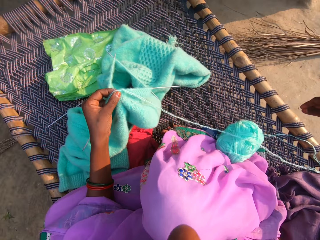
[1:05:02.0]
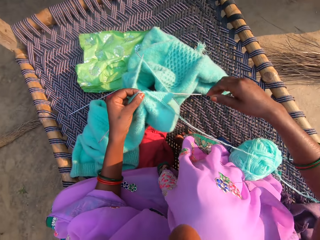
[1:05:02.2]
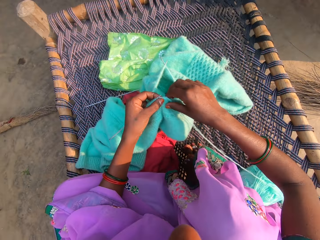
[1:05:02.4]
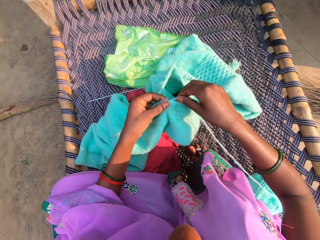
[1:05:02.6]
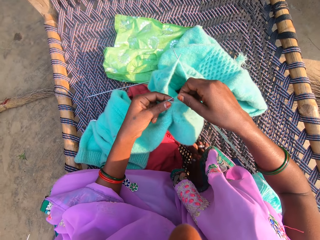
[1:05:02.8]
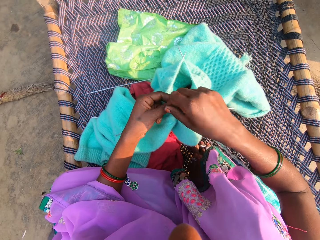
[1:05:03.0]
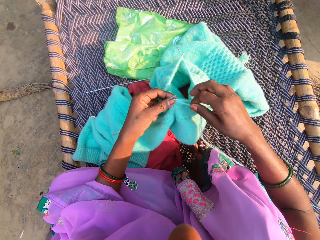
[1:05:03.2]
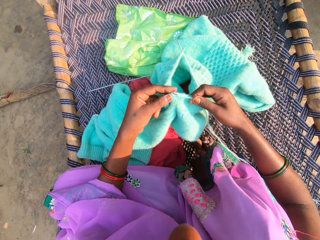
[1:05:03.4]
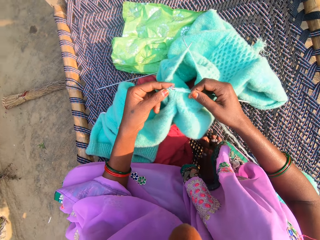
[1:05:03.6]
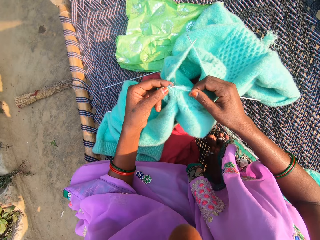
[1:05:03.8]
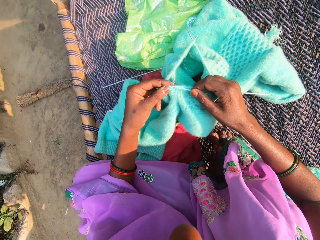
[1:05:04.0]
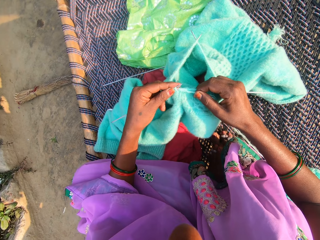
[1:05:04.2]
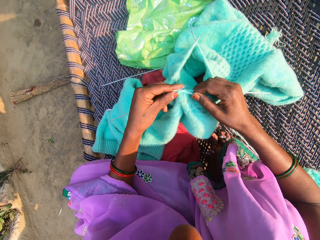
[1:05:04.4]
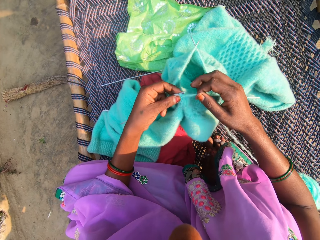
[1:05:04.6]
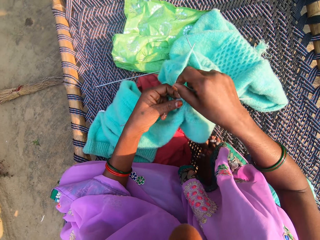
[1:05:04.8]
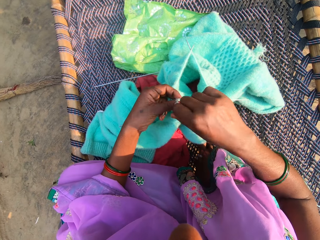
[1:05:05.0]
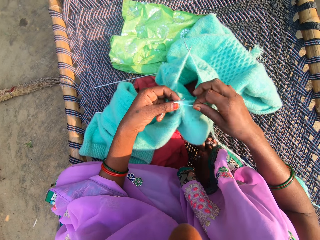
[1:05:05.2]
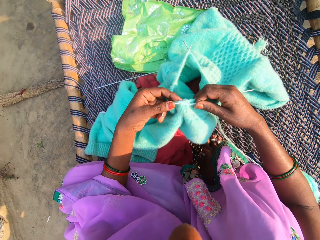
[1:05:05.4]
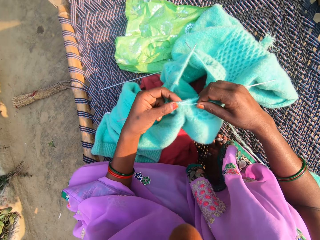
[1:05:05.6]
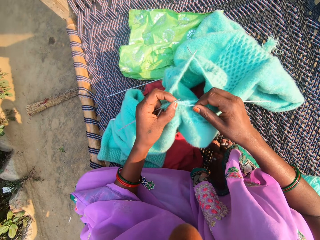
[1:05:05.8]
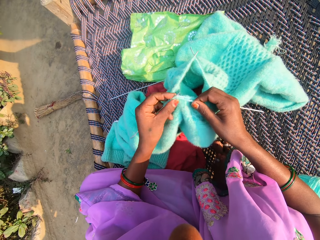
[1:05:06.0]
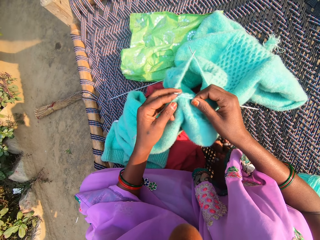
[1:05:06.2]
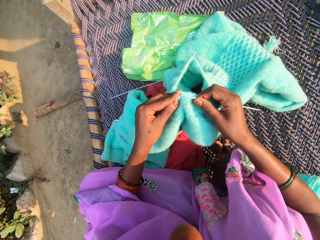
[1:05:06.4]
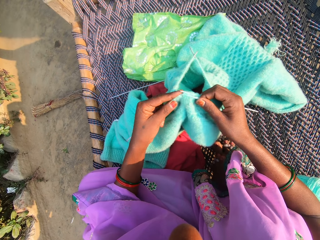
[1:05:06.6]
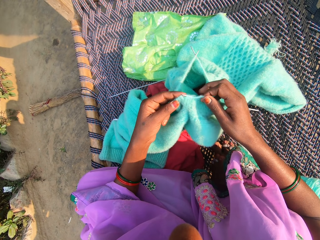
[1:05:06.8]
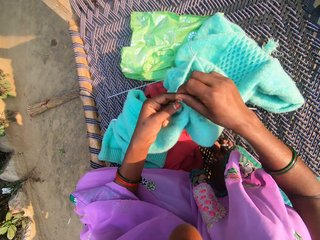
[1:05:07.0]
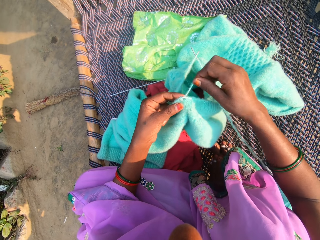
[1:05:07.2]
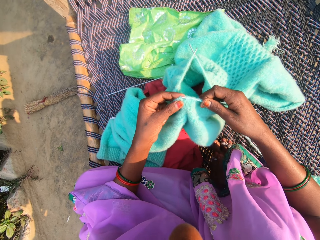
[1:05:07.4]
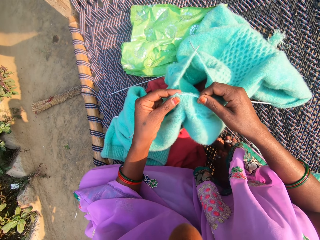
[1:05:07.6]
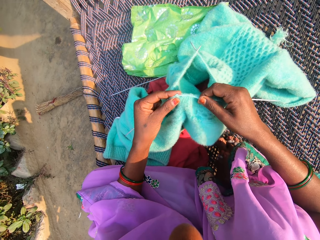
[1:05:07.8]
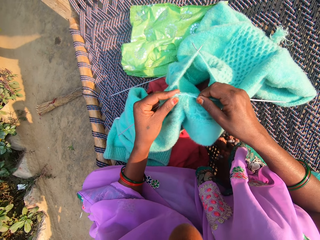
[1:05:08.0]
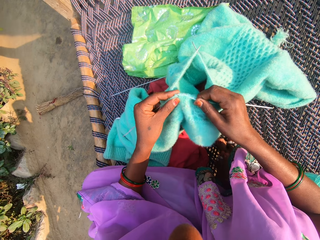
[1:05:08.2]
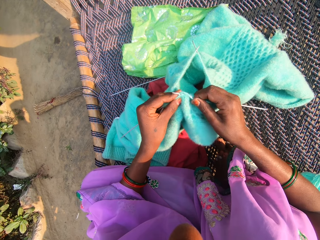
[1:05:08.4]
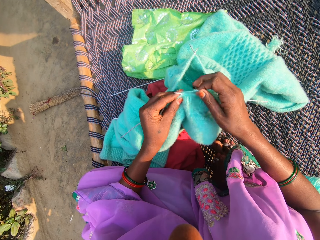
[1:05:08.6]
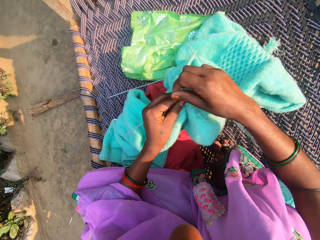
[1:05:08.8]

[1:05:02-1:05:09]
The camera wearer knits the yarn with the knitting pins.

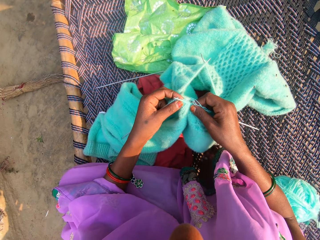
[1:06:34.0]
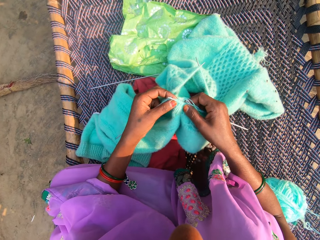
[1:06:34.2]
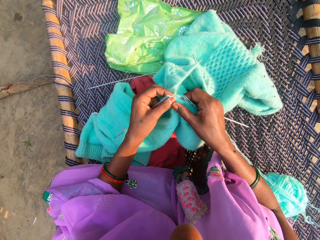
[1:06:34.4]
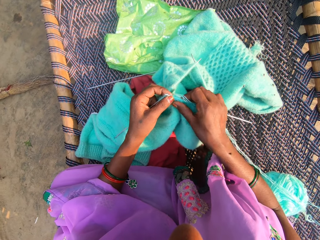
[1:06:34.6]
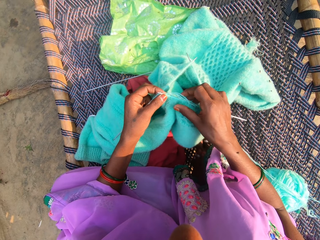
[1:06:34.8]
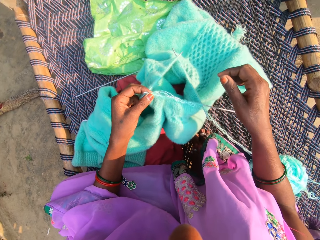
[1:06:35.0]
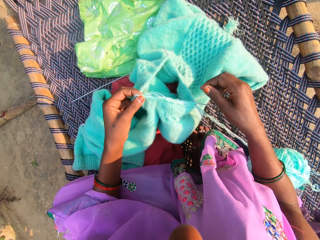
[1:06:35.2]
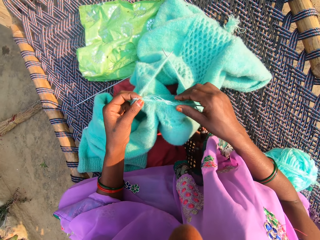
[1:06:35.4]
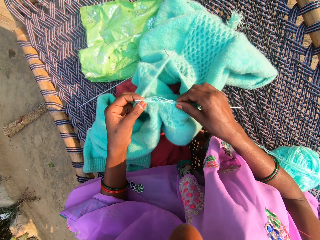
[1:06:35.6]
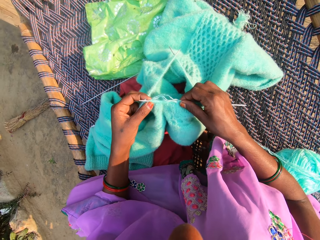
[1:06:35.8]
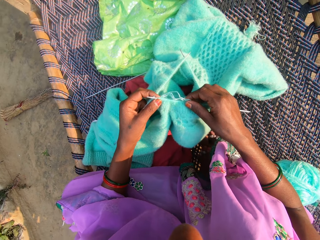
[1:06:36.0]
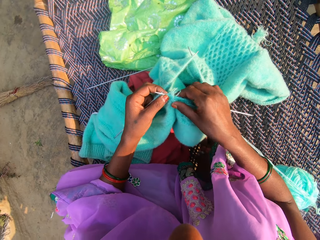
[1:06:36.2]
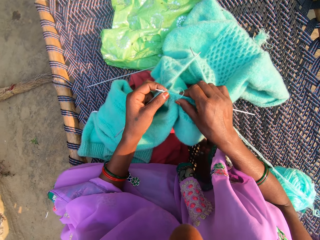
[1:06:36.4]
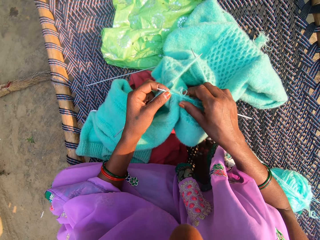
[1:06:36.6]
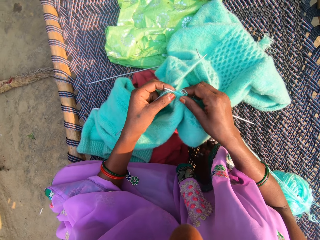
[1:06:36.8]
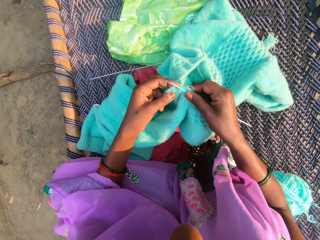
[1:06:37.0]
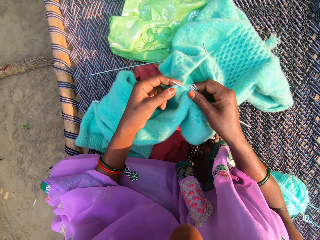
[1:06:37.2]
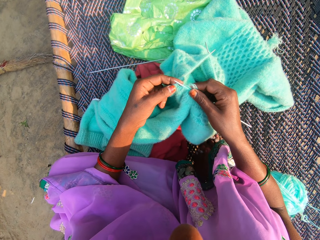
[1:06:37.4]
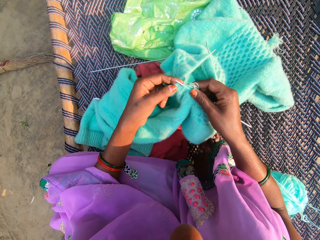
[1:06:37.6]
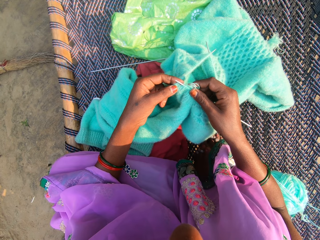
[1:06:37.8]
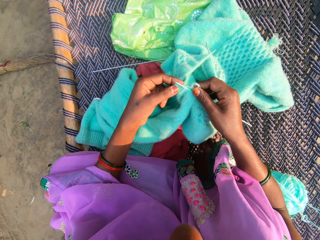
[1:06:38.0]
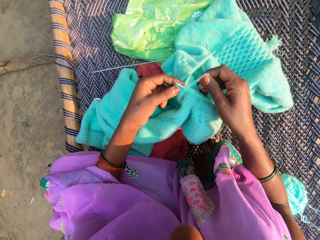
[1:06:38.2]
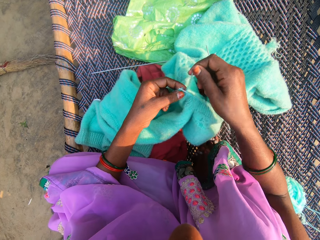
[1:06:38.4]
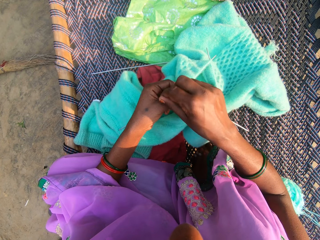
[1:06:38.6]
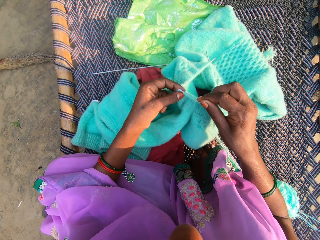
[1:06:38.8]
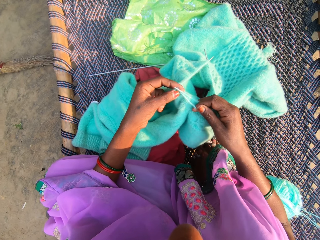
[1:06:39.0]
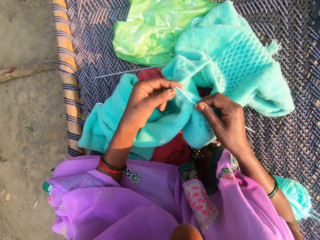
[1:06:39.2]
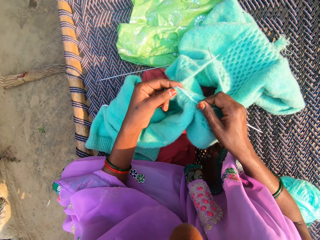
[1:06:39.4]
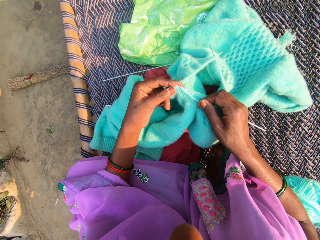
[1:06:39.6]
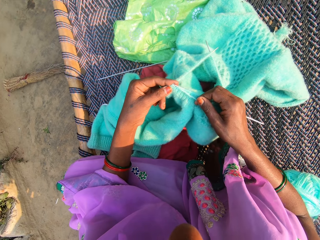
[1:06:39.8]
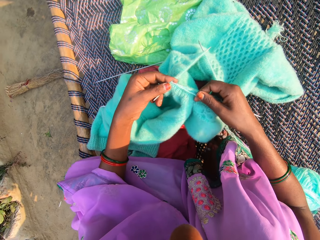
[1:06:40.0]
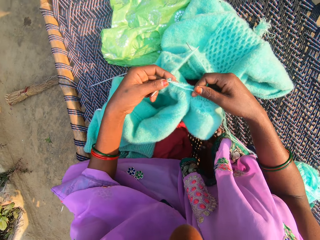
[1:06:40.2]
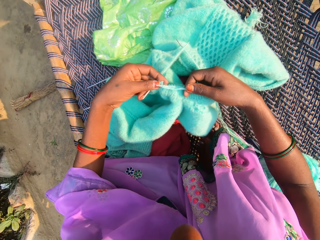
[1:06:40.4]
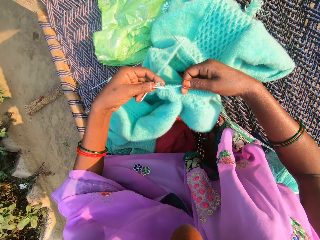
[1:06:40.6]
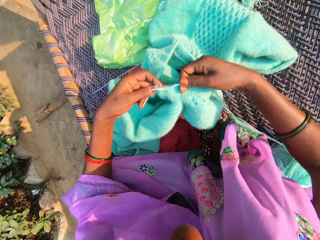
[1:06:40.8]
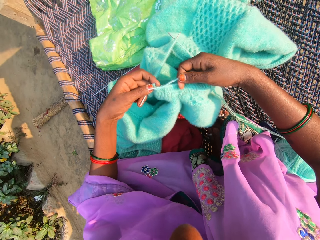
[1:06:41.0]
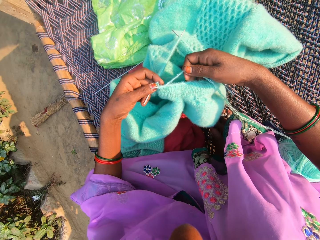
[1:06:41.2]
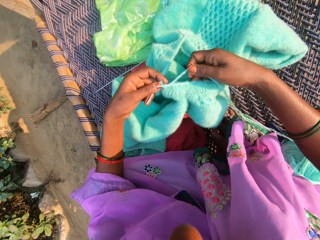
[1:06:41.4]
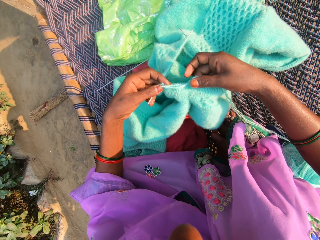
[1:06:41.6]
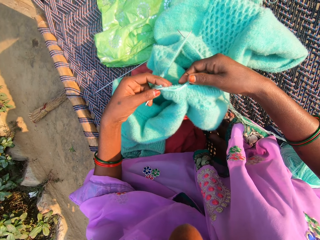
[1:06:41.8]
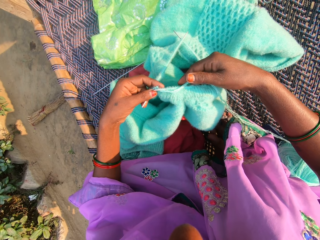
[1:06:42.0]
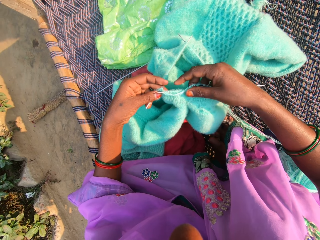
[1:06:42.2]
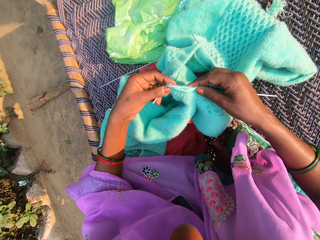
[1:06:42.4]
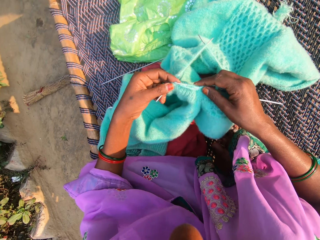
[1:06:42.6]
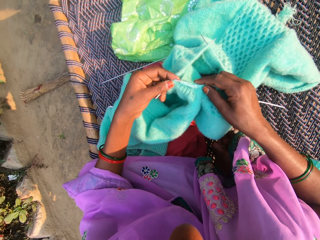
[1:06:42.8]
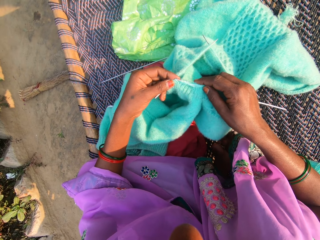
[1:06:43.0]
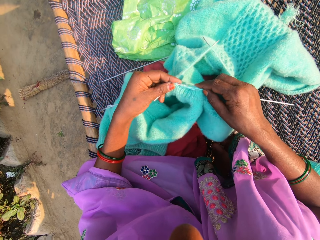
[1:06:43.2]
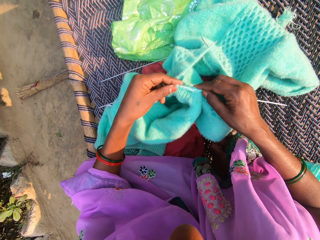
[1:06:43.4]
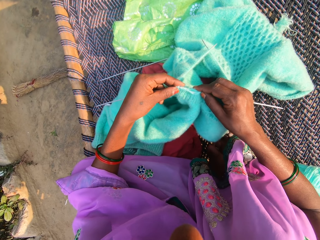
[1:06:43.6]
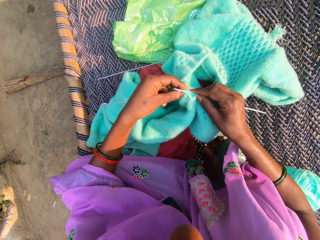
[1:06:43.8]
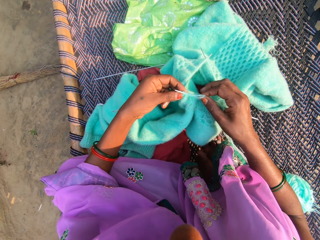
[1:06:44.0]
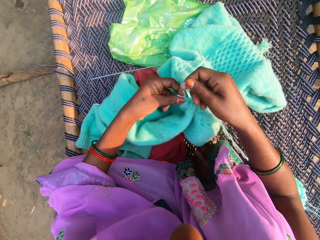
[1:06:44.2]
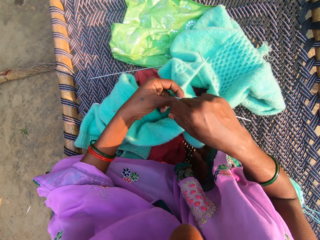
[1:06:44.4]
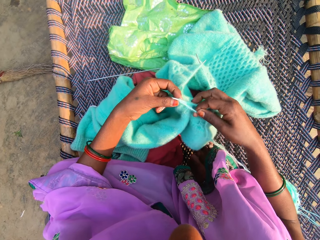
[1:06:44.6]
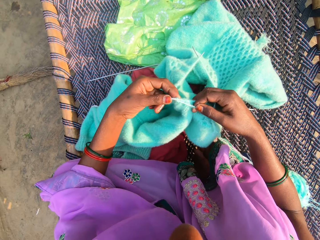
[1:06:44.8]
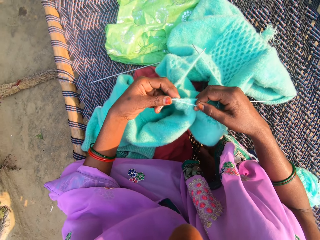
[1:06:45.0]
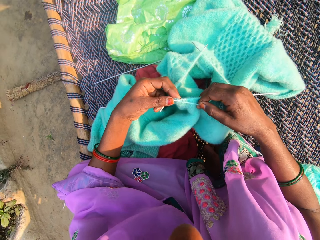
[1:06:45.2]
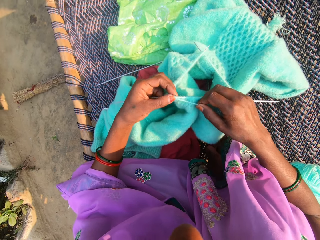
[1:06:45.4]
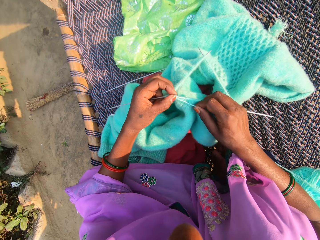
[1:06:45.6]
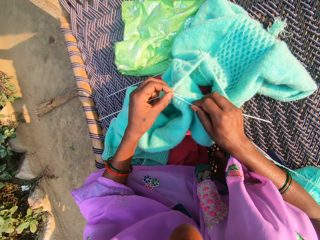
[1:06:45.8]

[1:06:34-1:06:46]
The camera wearer adjusts the fabric on one knitting pin. They knit the yarn with the knitting pins.

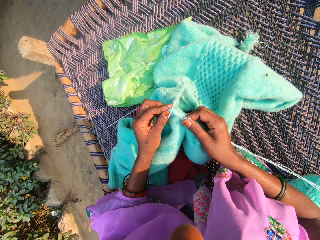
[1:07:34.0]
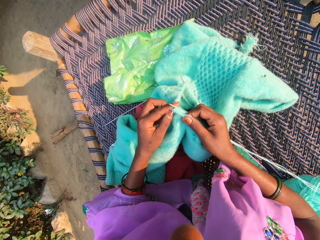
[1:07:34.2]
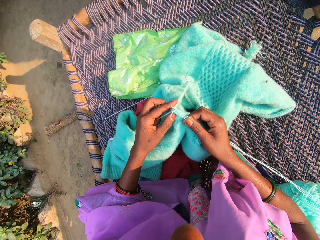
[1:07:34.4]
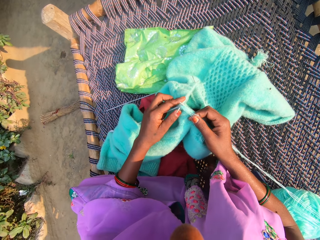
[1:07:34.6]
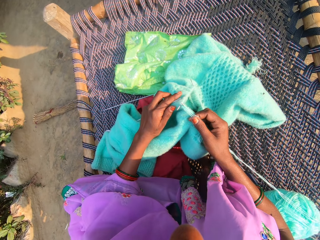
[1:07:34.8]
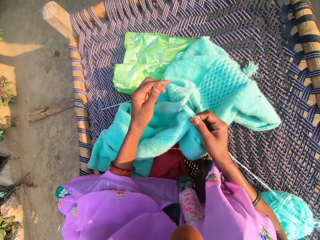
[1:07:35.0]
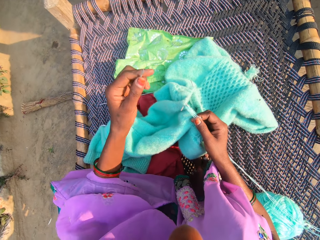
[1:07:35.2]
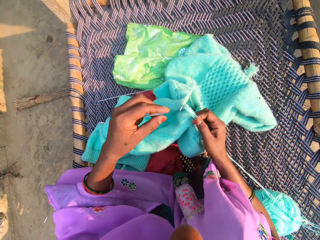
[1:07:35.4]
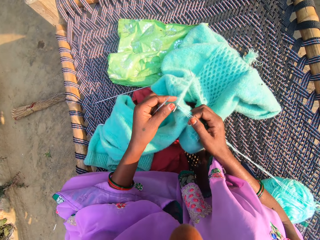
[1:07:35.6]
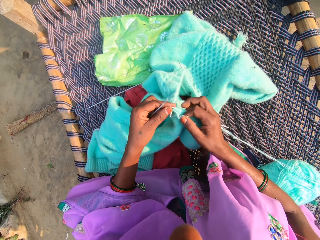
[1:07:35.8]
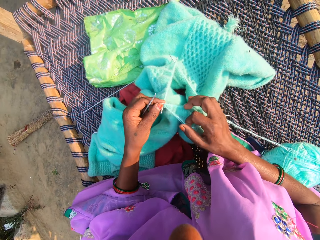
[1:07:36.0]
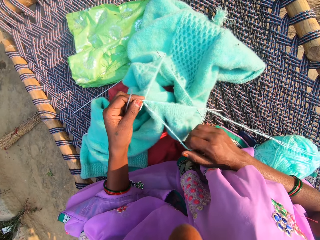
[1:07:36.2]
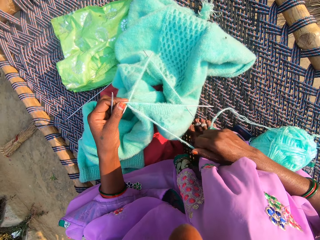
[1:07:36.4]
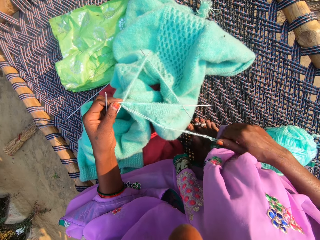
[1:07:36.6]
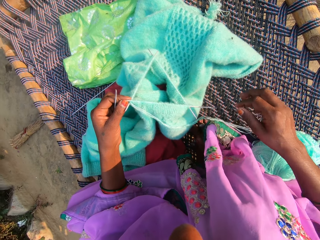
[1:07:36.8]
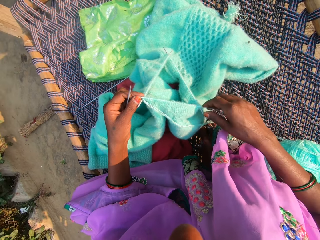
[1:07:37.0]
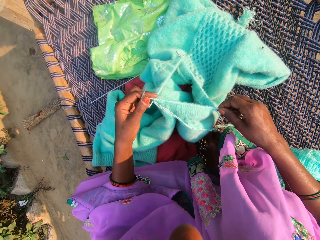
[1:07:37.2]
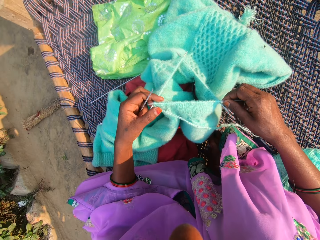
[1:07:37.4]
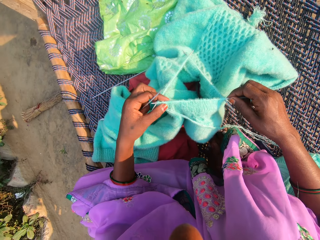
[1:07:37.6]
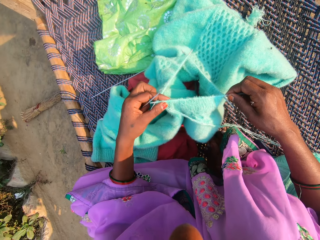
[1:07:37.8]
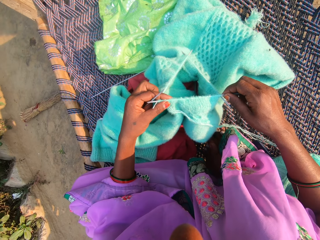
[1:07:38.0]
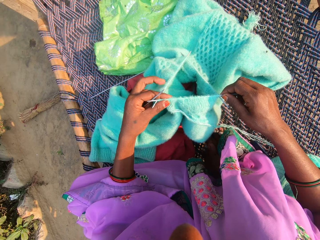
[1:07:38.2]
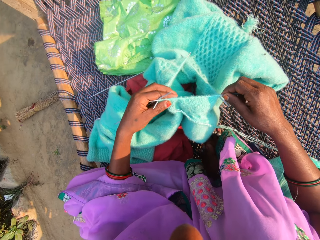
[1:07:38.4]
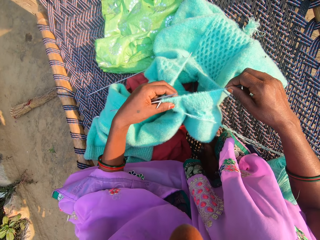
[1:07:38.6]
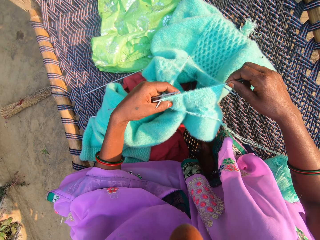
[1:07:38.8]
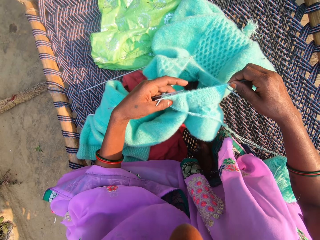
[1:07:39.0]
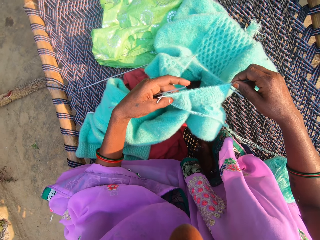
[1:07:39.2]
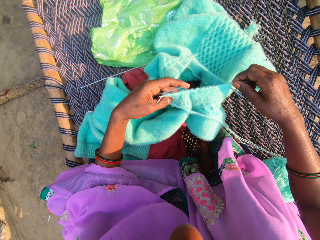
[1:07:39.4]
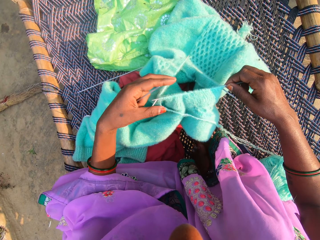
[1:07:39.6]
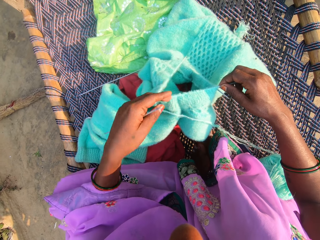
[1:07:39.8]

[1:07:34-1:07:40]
The camera wearer removes a knitting pin from the fabric. They straighten out the yarn. They adjust the fabric on one knitting pin.
